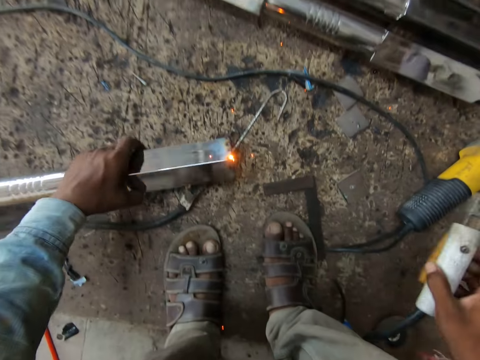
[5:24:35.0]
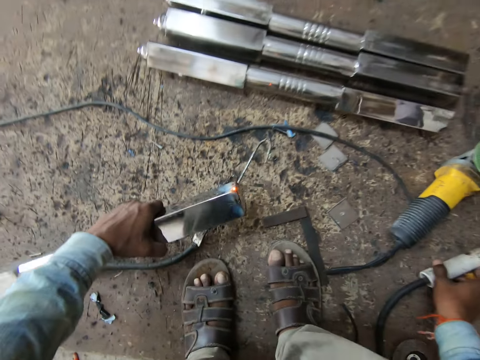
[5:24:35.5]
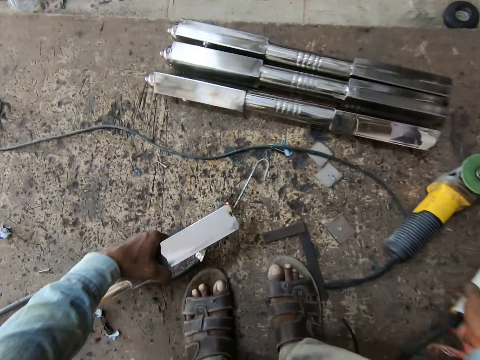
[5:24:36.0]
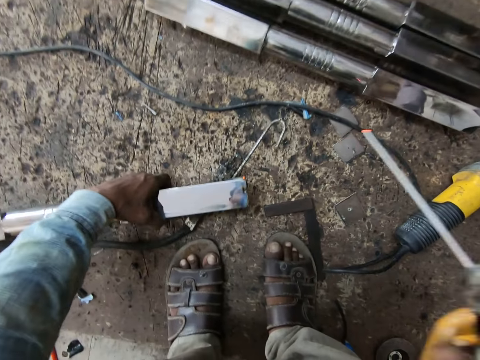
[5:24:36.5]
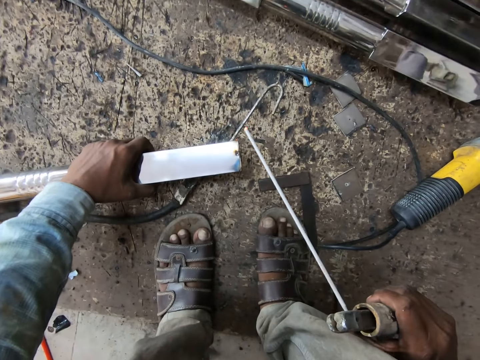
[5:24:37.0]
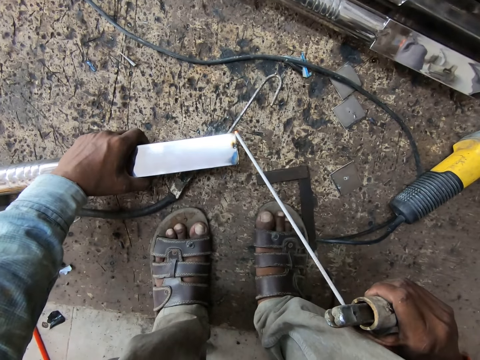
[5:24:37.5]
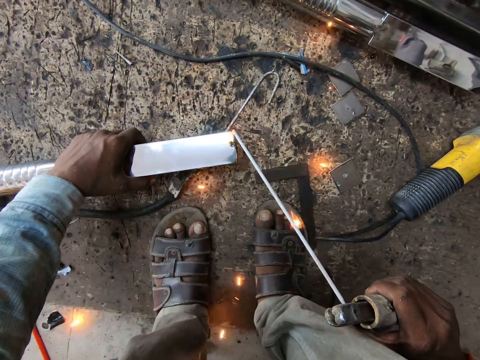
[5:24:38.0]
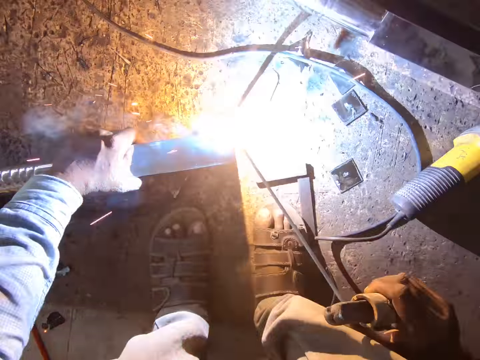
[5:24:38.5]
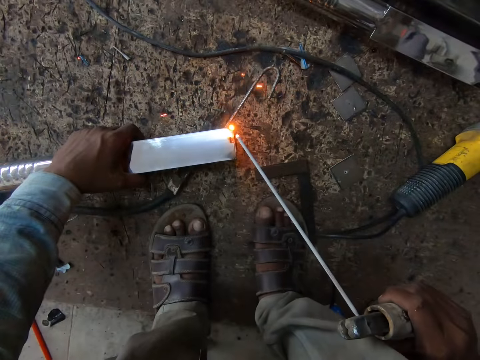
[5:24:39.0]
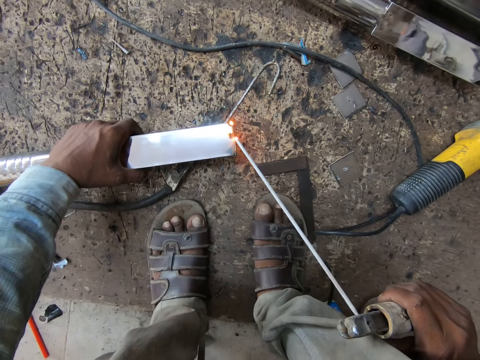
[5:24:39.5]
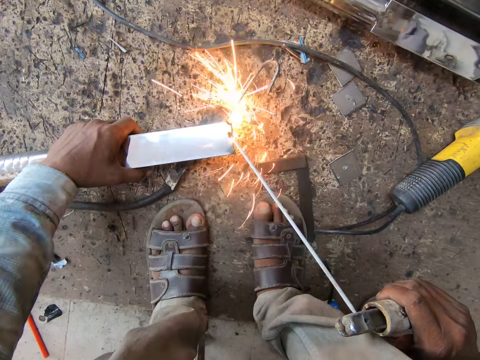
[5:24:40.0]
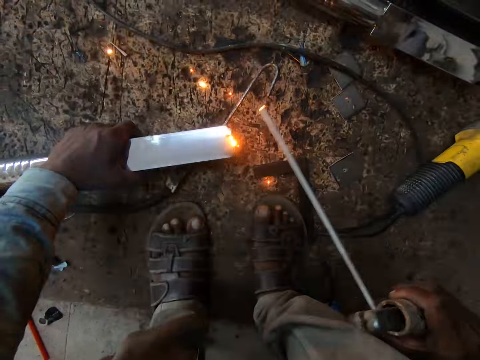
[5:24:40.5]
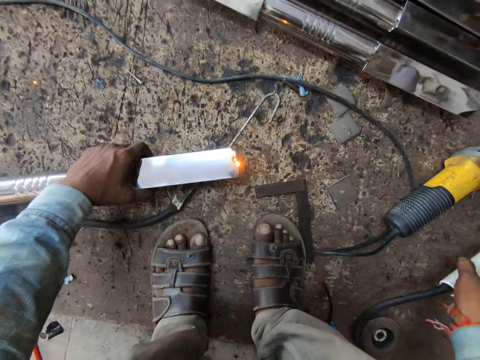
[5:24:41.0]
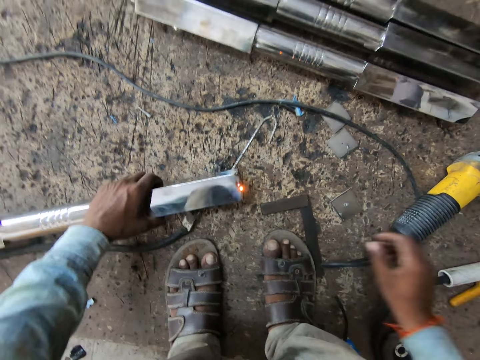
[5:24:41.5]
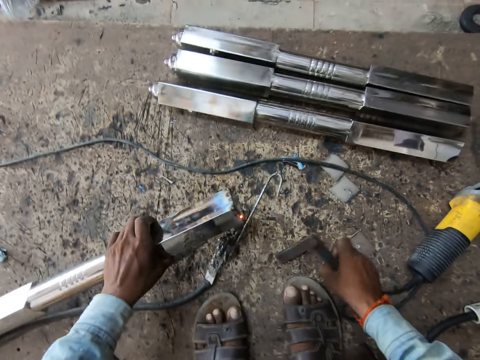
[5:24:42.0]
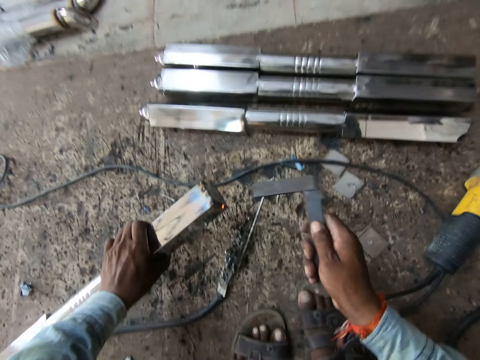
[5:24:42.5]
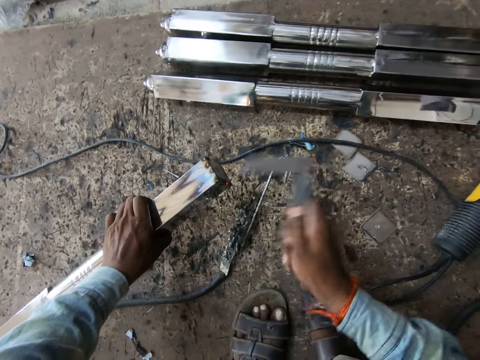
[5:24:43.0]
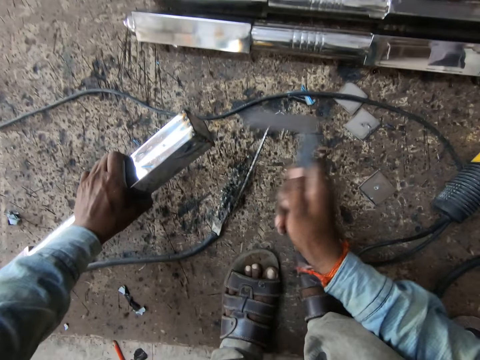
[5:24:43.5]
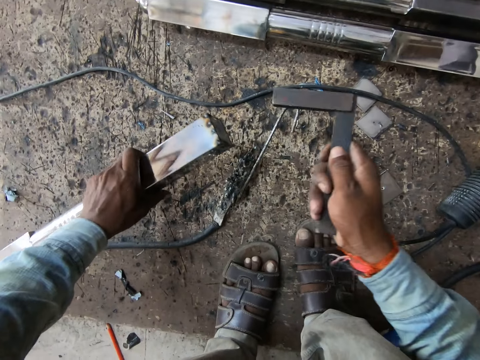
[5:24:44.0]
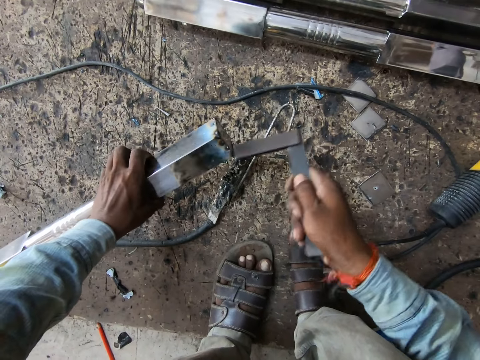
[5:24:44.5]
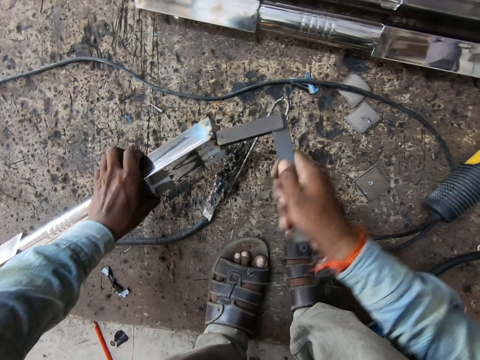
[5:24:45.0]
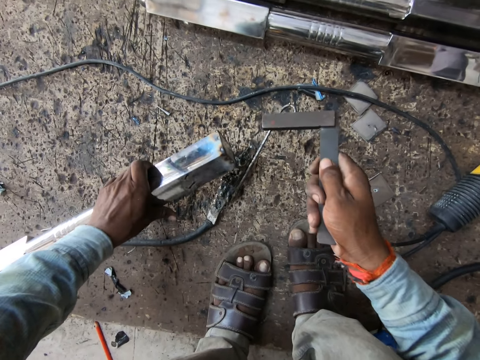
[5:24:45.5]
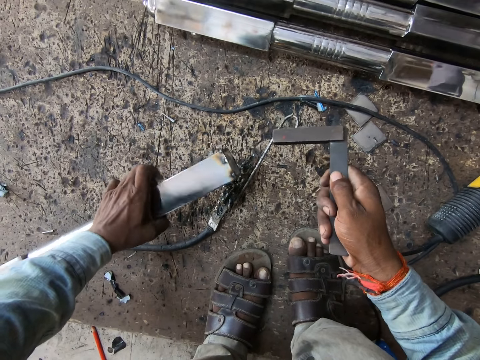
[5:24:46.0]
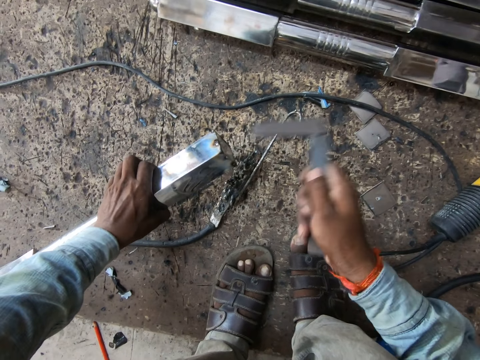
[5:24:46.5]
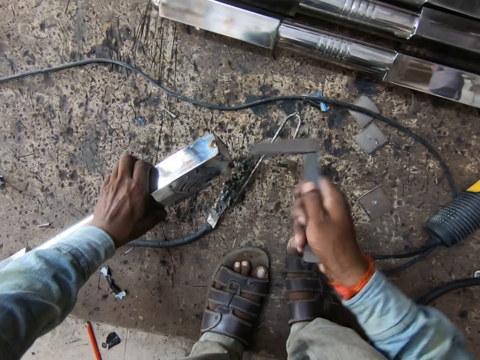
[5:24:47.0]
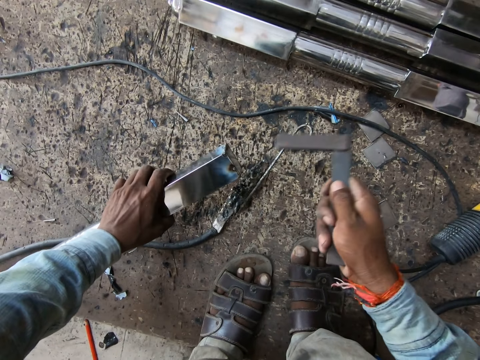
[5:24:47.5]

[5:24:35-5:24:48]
The camera wearer adjusts the steel with his left hand. He puts the drill down. He welds the steel with the soldering iron in his right hand. He drops the electrode holder on the floor with his right hand. He picks the frame square from the floor with his right hand. He hits the steel with the frame square in his right hand.

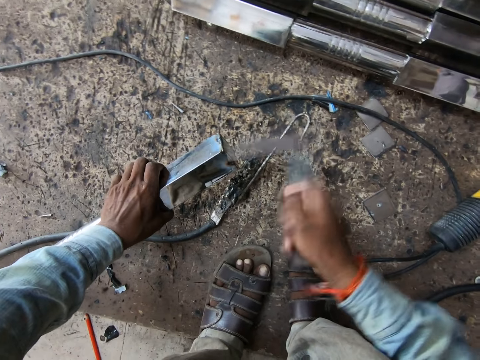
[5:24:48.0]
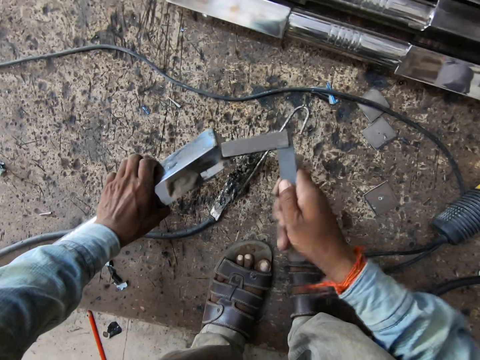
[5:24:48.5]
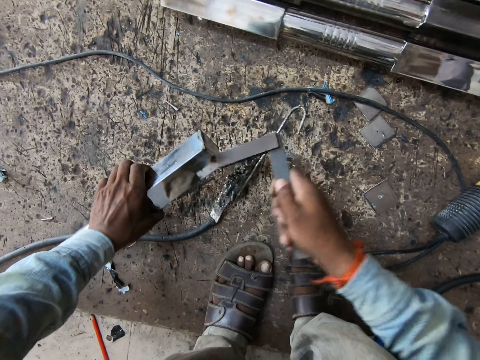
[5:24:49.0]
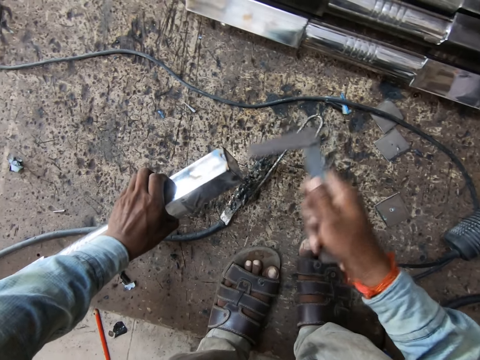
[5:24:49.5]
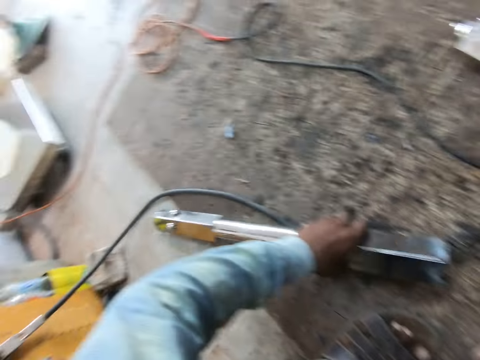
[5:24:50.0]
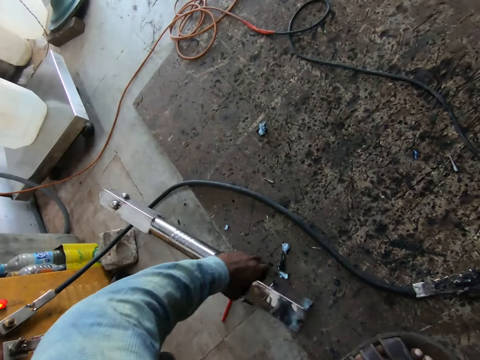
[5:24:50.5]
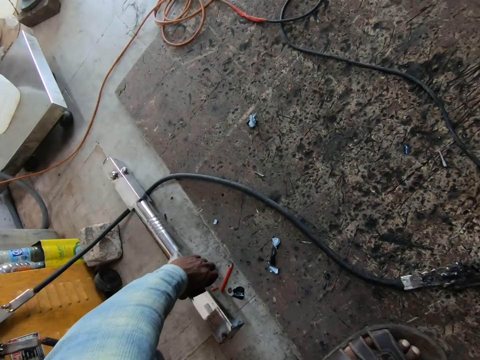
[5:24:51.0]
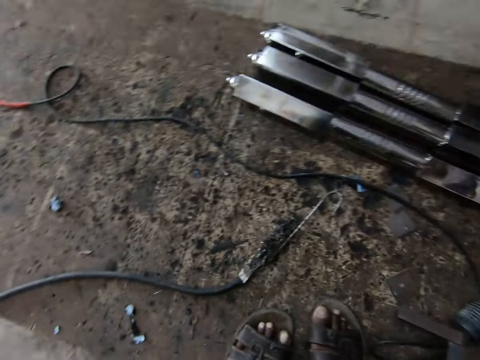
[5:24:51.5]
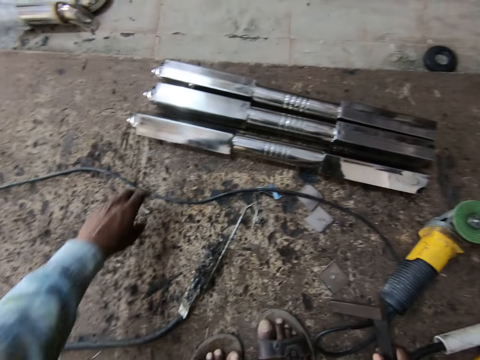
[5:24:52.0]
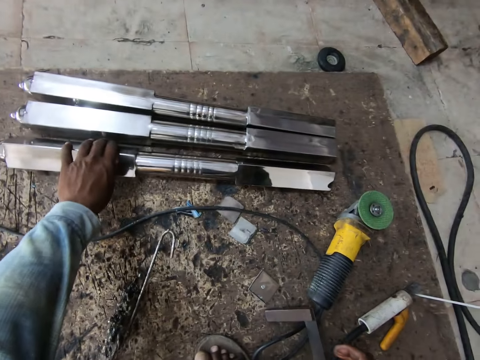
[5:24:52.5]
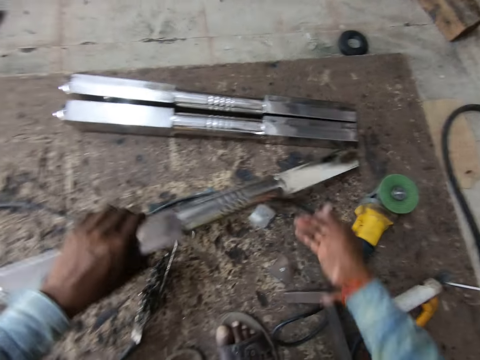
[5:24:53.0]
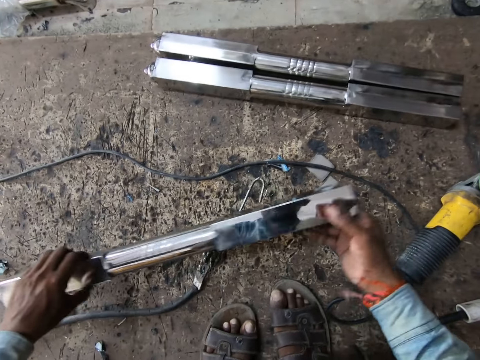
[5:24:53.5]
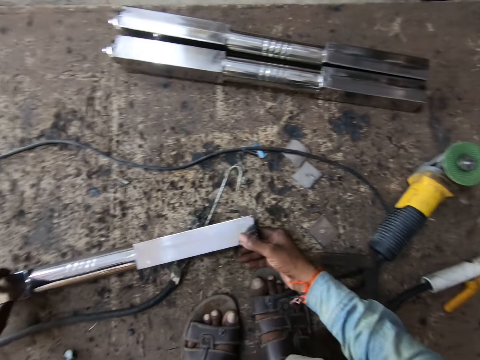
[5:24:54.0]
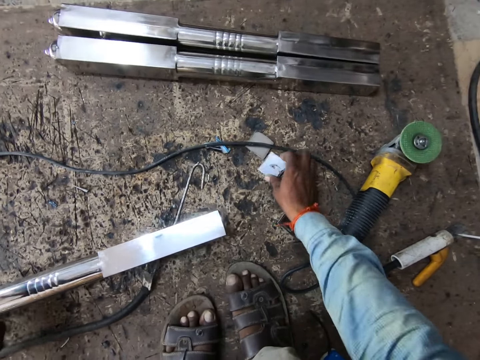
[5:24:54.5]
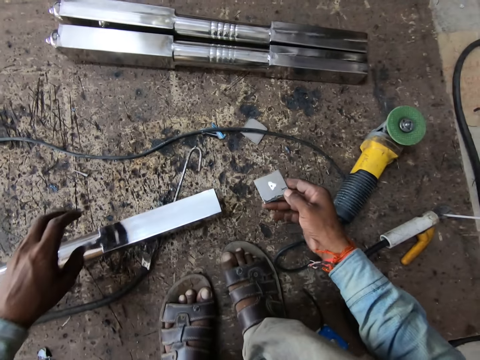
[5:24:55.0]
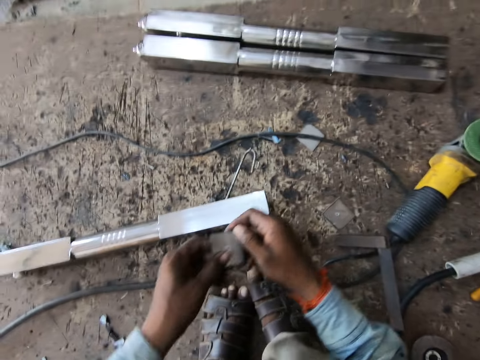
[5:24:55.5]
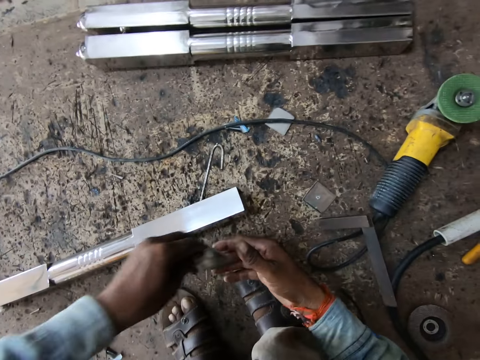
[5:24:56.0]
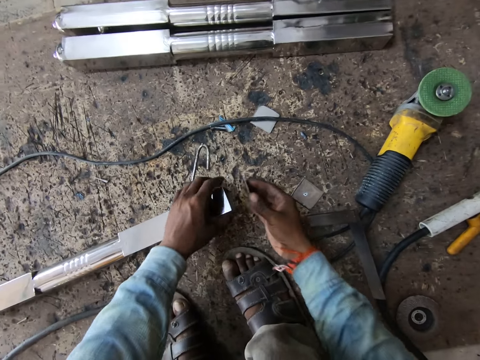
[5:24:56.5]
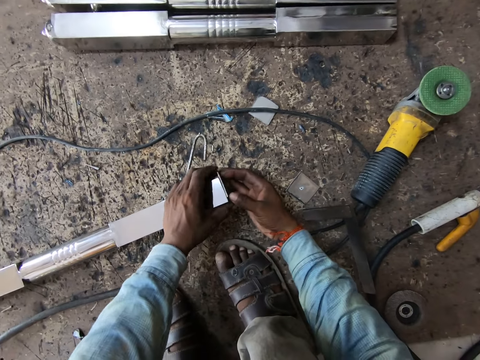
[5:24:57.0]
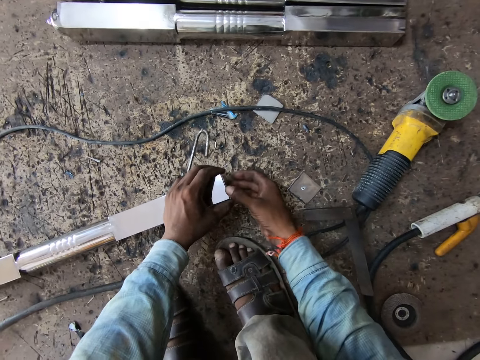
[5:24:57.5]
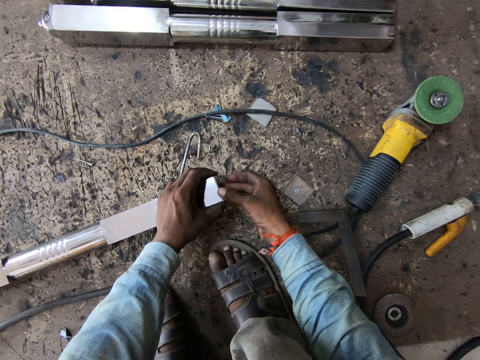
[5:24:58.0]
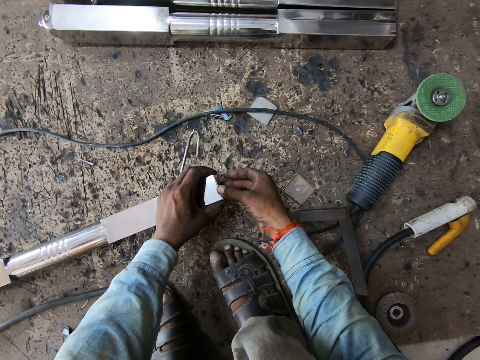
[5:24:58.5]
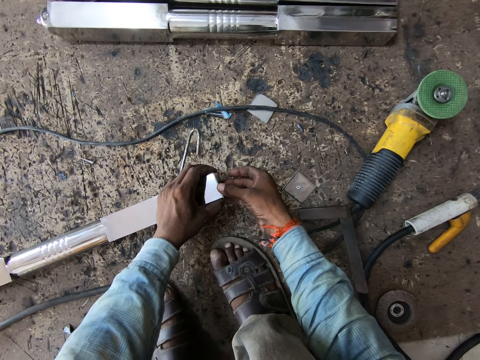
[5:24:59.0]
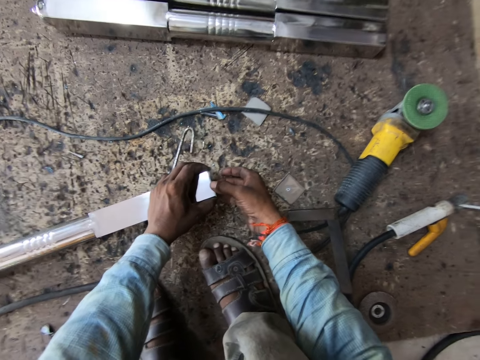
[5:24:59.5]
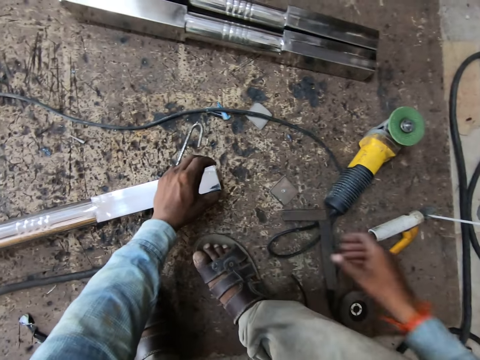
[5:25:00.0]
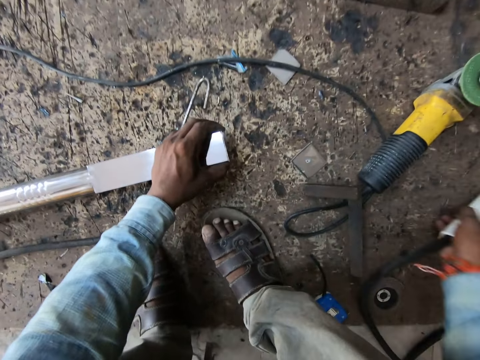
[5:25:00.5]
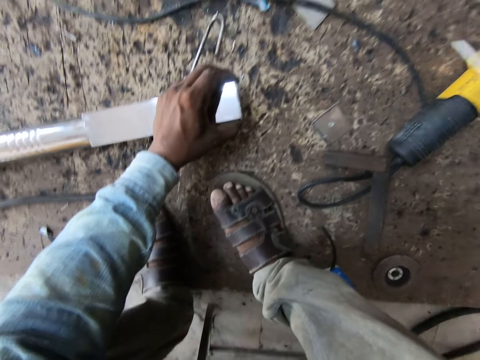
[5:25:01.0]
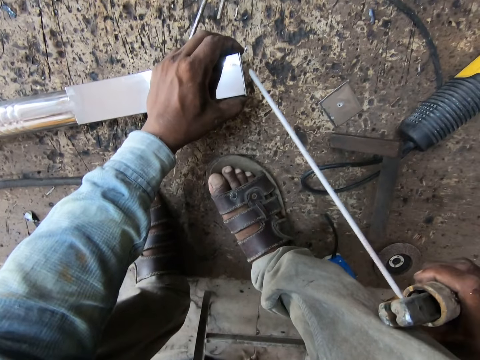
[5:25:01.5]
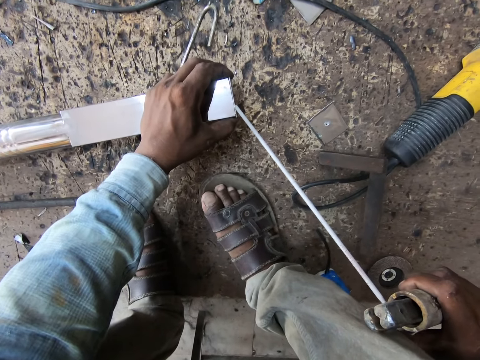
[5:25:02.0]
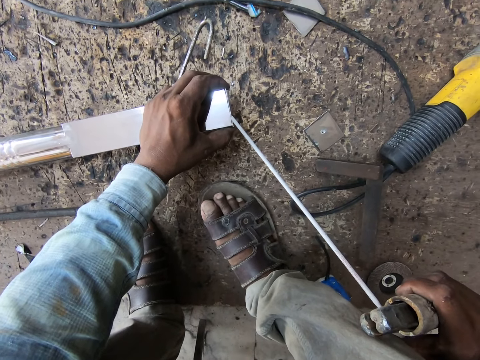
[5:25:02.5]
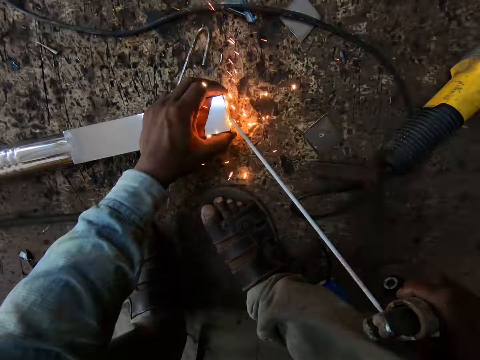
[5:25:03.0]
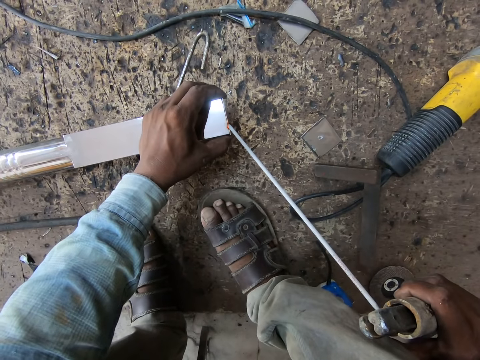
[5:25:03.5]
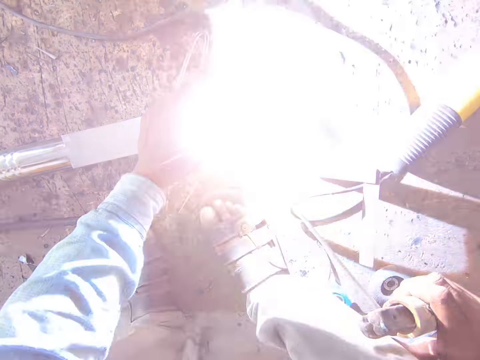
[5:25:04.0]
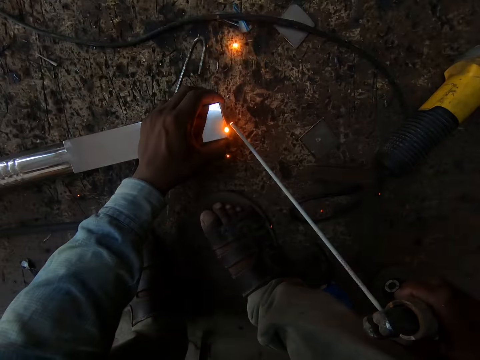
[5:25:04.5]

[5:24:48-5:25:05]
The camera wearer drops the steel on the floor with his left hand. He picks the steel from the floor with his left hand. He holds the steel with both hands. He drops the steel on the floor with both hands. He picks the metal from the floor with his right hand. He holds the metal with both hands. He attaches the metal to the steel with his right hand. He picks the electrode holder from the floor with his right hand. He welds the steel with the soldering iron in his right hand.
